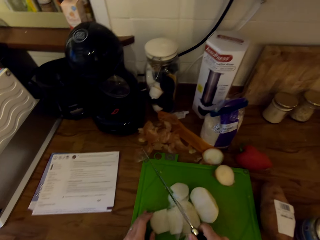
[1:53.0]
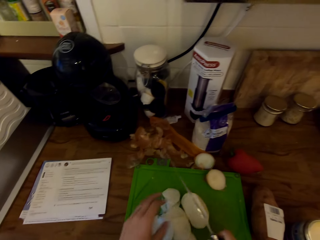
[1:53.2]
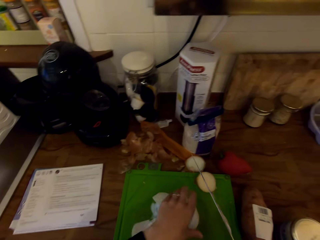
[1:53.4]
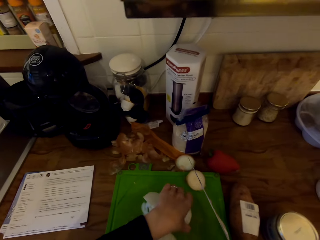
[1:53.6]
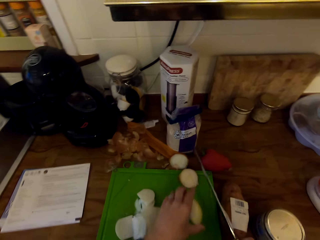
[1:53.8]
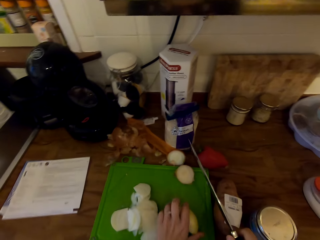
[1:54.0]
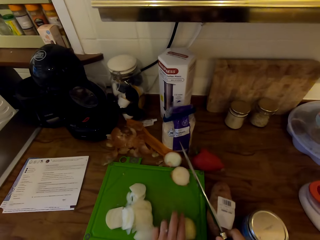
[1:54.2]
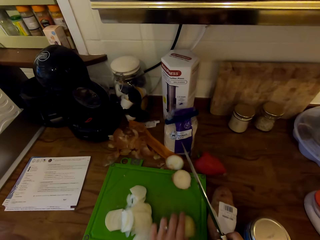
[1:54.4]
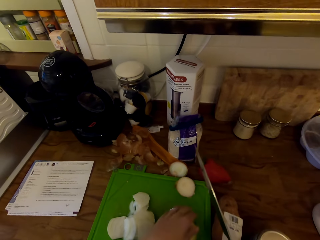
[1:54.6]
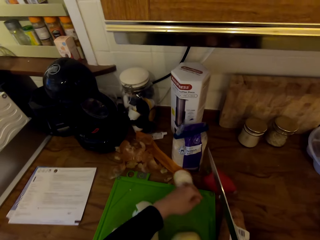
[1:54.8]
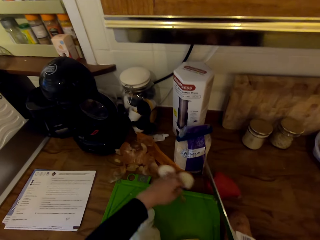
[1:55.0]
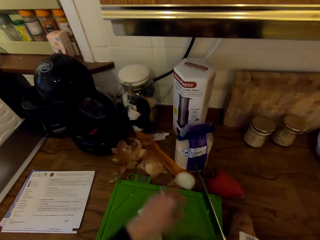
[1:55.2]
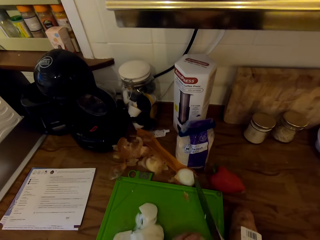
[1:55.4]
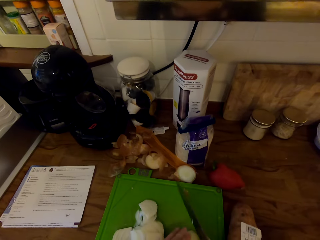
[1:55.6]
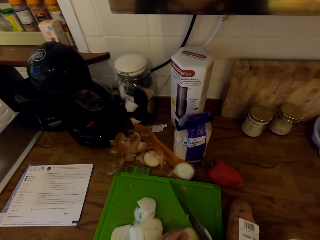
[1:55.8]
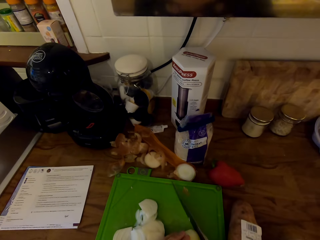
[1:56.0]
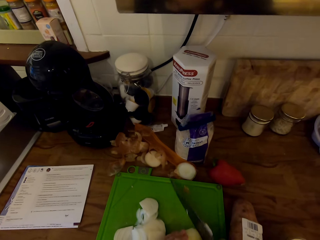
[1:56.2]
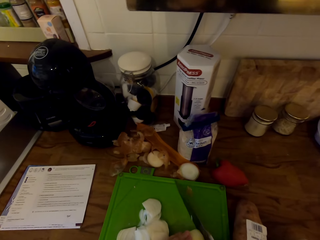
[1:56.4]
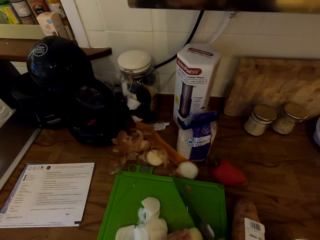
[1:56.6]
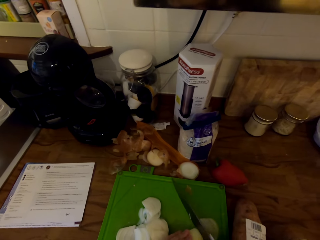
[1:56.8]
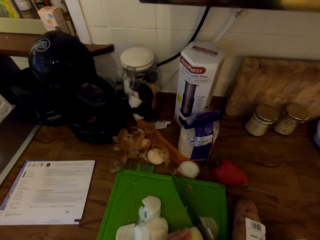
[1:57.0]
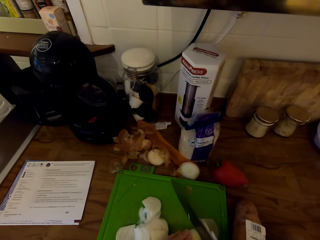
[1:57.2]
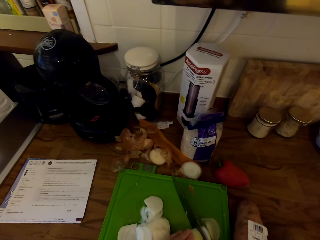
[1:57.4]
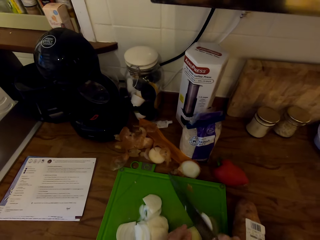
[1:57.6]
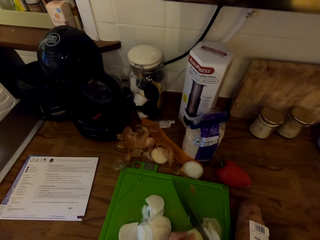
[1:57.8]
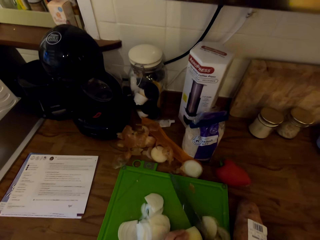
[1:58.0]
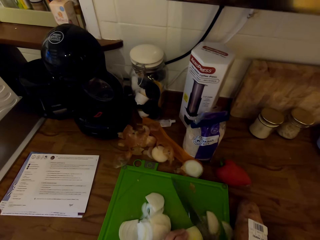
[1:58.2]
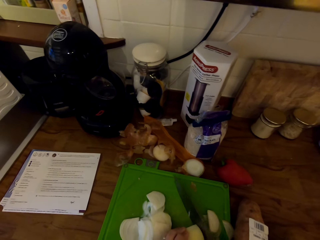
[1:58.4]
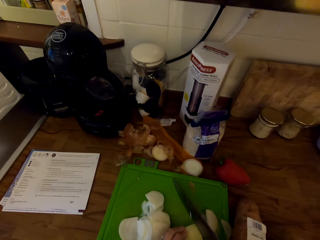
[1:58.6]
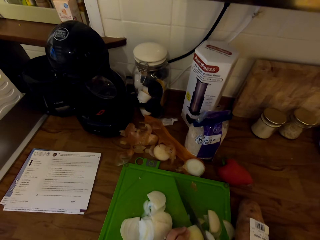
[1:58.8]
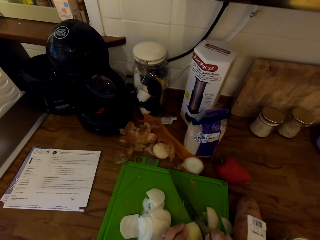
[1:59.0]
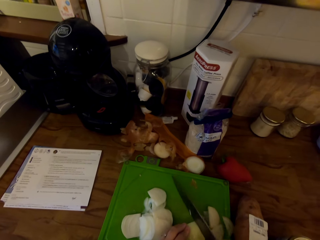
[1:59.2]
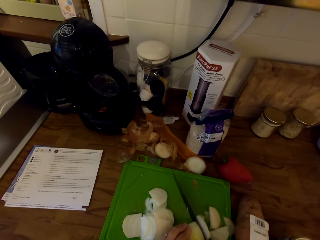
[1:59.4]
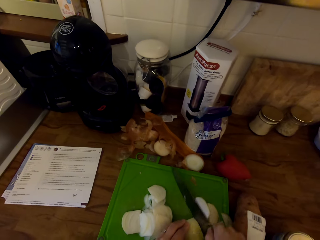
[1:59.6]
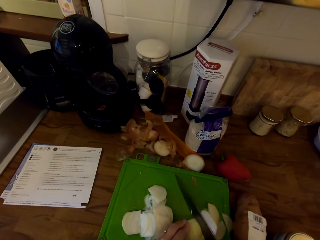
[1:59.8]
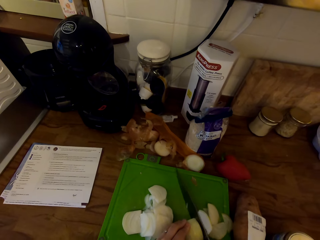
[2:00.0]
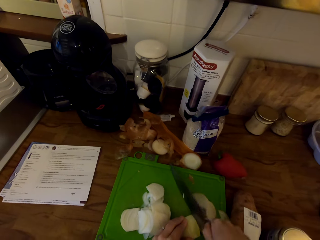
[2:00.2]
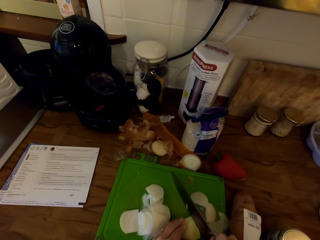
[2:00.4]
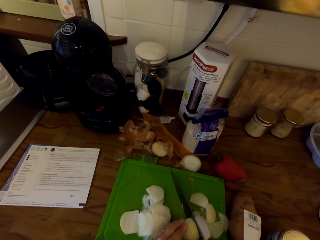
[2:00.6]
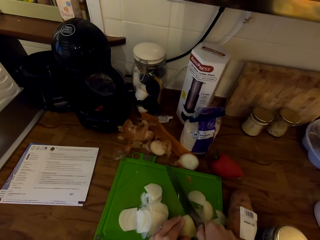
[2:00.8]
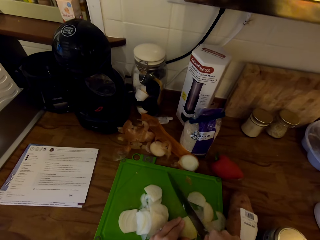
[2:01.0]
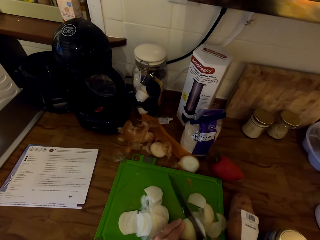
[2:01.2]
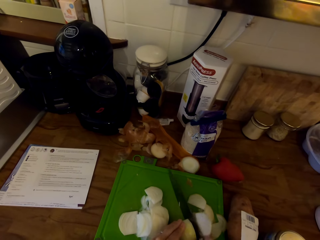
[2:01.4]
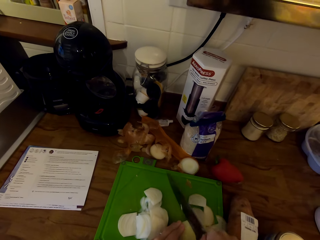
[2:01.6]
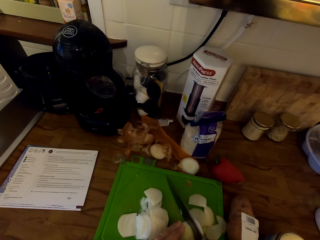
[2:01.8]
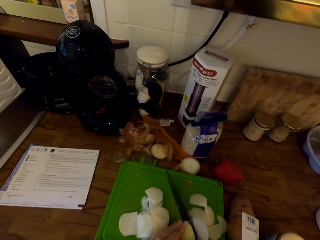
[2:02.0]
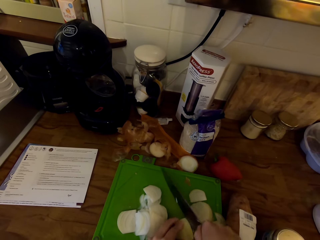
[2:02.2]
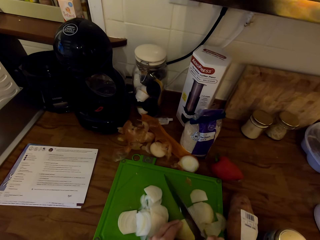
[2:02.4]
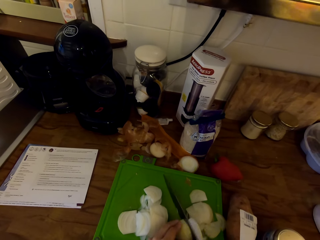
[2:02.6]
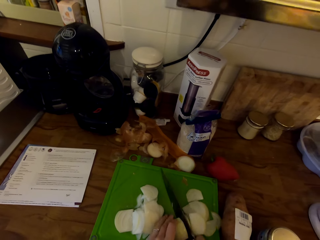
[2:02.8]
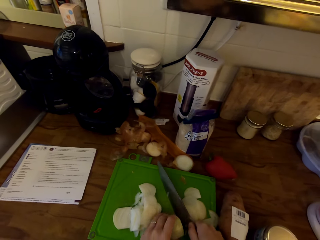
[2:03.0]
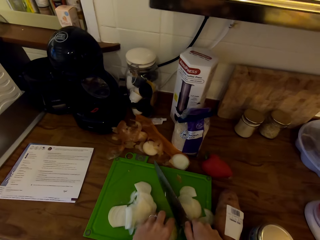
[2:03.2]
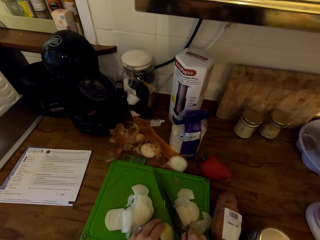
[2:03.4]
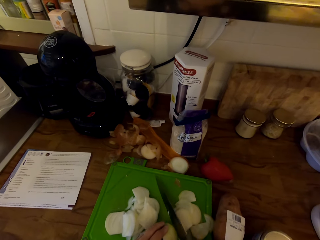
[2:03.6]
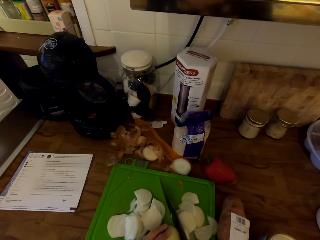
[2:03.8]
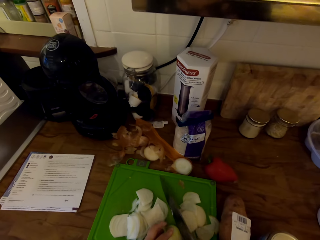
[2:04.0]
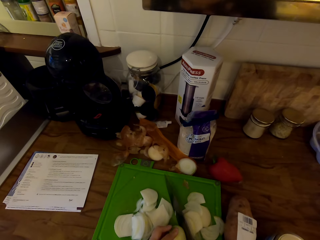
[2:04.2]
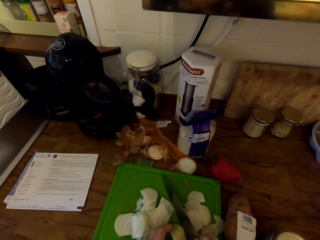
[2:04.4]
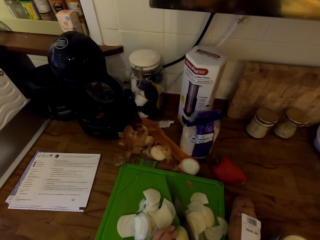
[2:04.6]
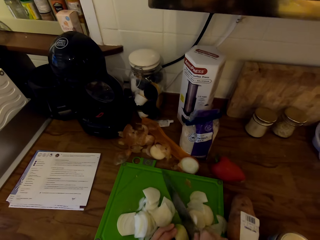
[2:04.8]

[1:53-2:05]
The camera wearer picks up another piece of onion. They push the peels away from the chopping board. They cut the onion with the knife.

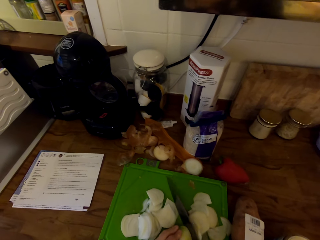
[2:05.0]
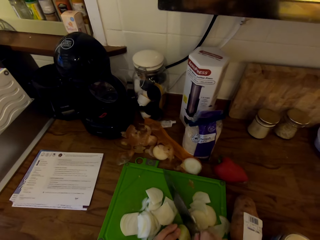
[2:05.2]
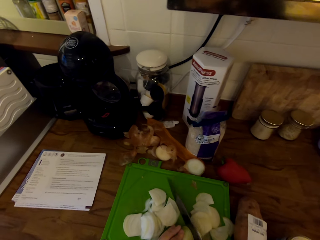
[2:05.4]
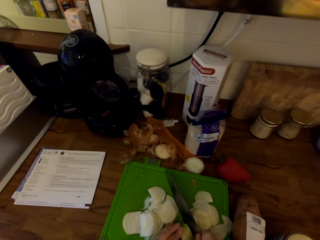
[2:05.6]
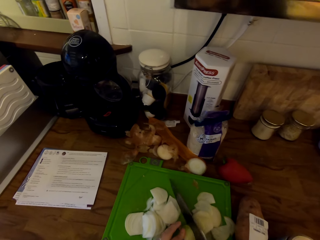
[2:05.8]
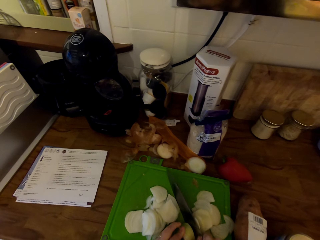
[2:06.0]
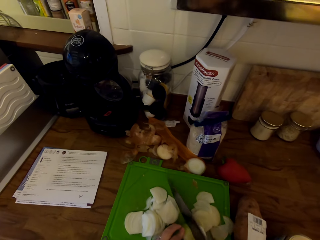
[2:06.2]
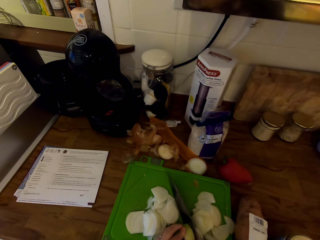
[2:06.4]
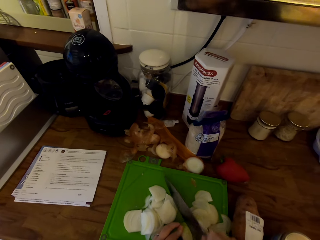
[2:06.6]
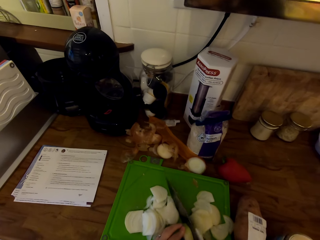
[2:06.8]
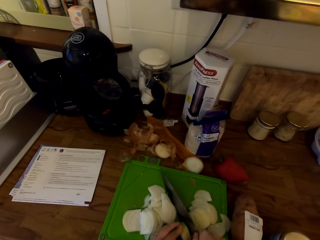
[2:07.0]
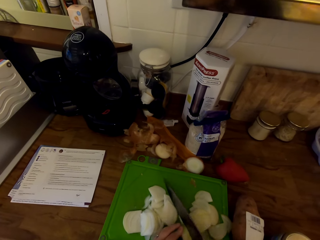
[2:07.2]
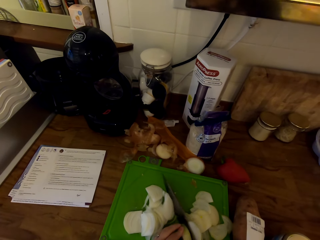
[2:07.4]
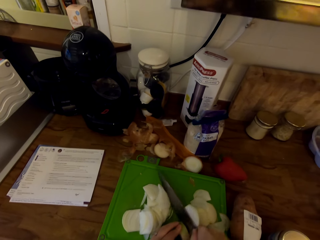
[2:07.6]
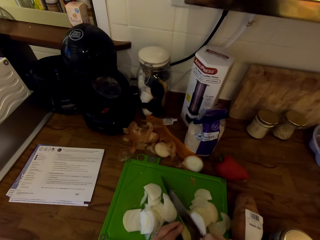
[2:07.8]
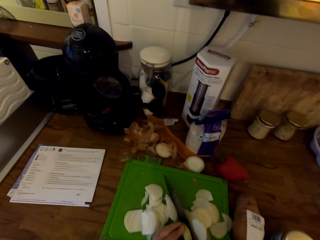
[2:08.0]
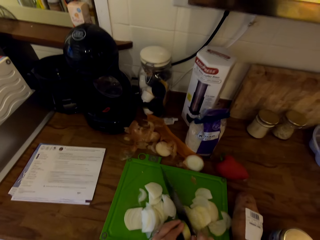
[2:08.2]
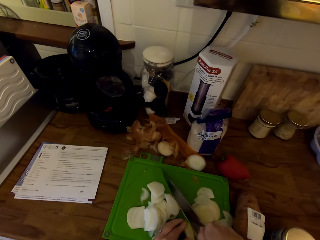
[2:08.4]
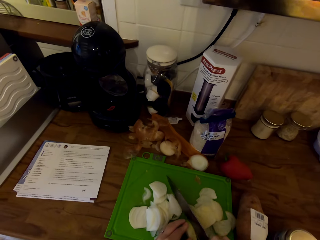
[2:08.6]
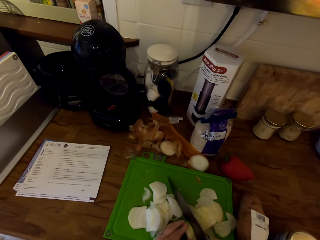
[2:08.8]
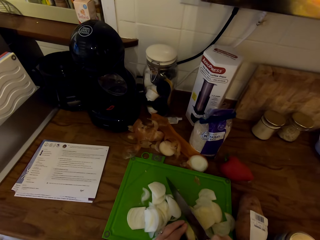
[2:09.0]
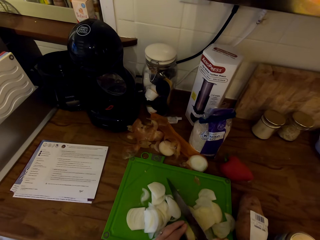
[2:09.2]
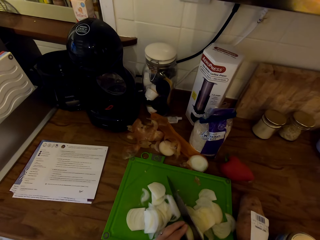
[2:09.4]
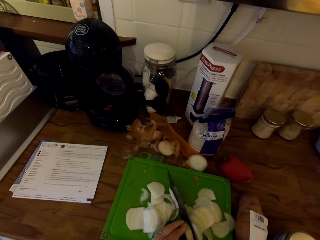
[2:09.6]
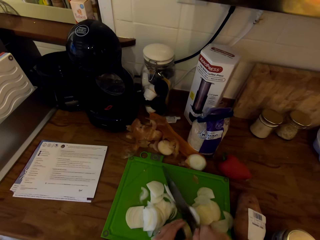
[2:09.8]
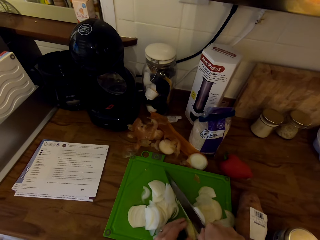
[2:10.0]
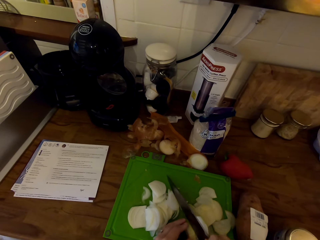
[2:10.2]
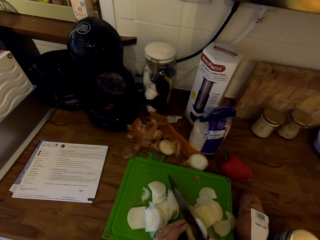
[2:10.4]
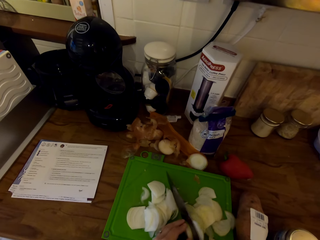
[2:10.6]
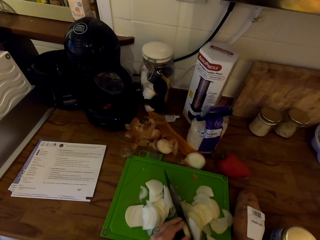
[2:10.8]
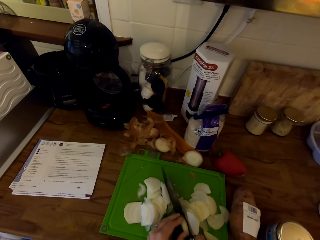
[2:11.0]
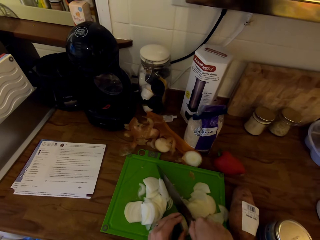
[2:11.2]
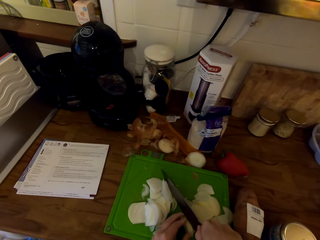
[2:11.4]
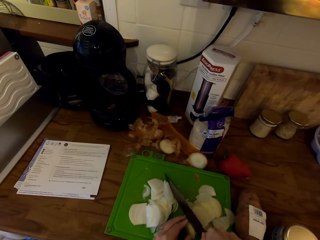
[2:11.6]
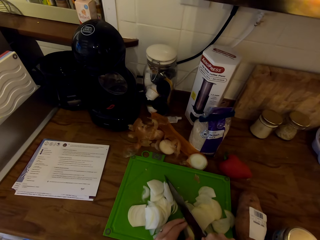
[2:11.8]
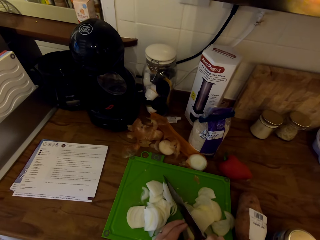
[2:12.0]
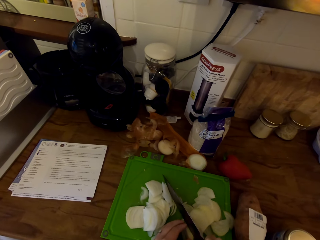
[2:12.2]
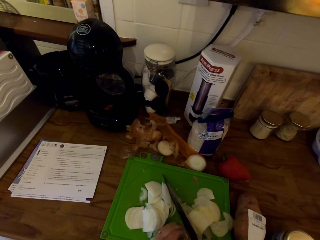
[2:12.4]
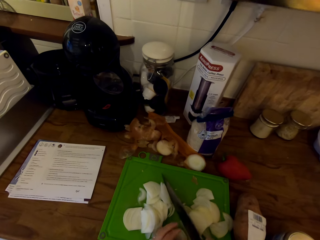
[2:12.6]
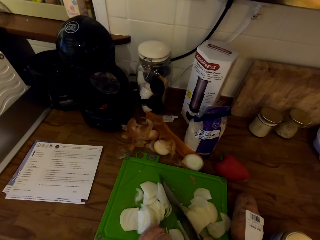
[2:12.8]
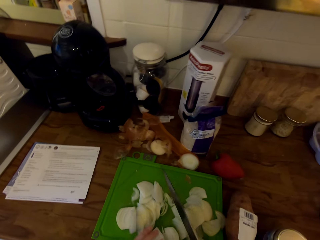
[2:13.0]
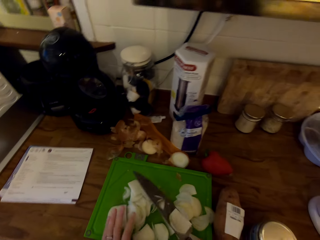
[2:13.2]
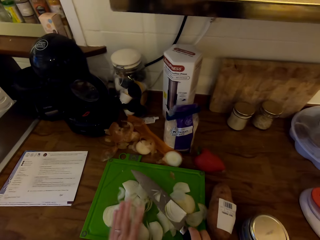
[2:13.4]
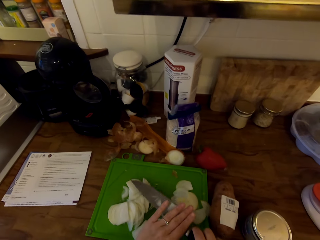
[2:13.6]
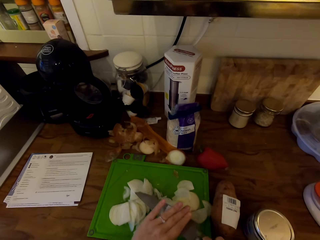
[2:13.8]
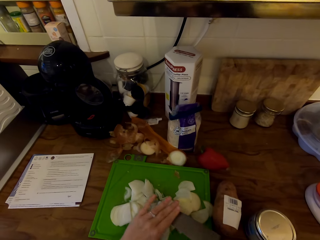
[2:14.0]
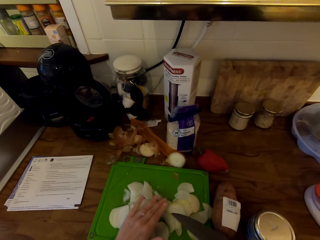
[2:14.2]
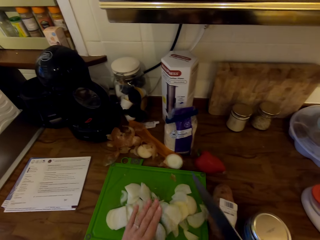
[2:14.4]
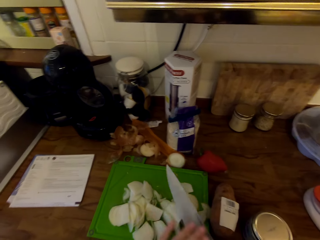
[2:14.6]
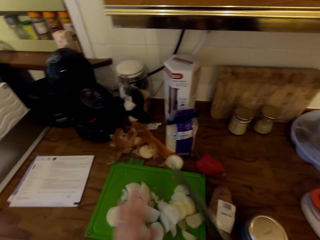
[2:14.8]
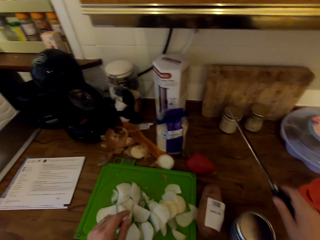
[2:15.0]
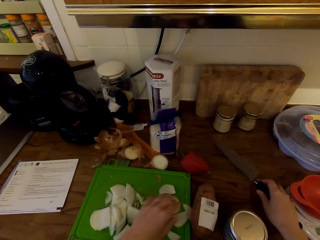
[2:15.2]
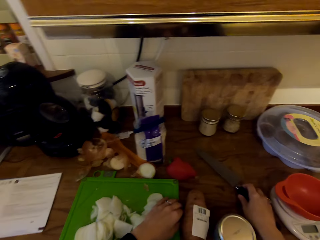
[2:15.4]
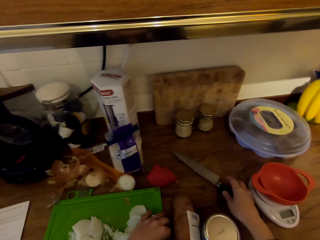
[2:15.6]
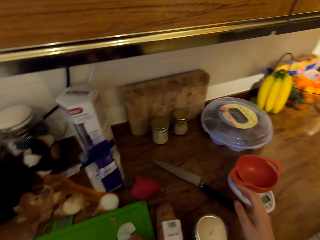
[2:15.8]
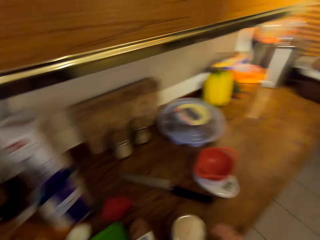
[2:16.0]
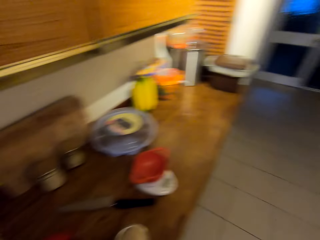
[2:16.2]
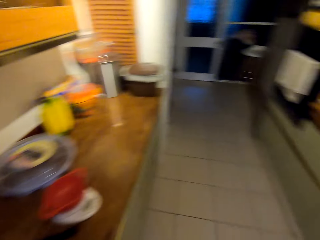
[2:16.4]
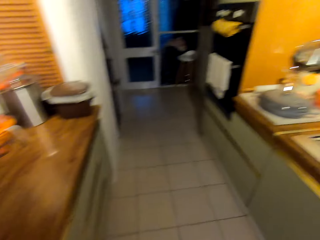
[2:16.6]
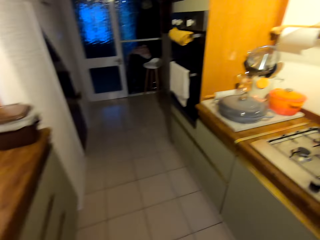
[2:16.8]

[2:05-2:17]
The camera wearer removes onions from the knife with his hand. He places the knife on the counter. He walks towards the cooker.
